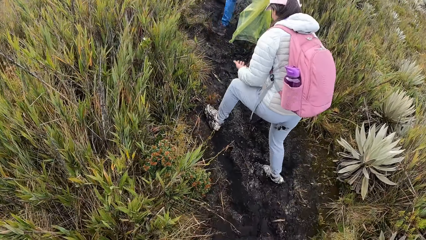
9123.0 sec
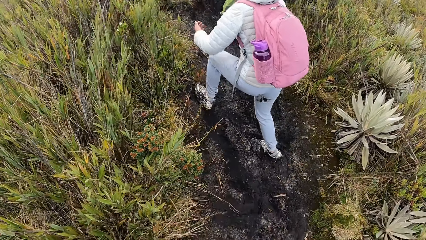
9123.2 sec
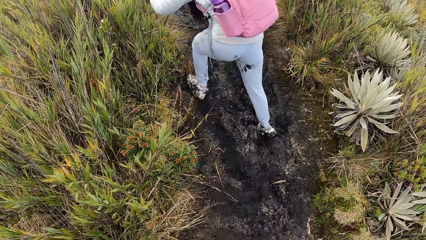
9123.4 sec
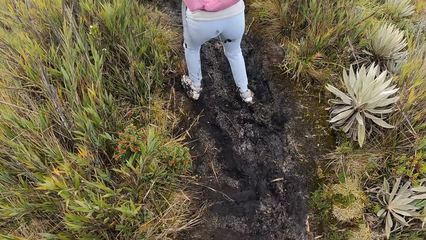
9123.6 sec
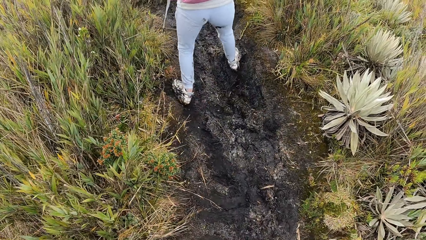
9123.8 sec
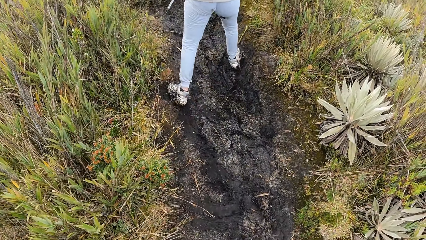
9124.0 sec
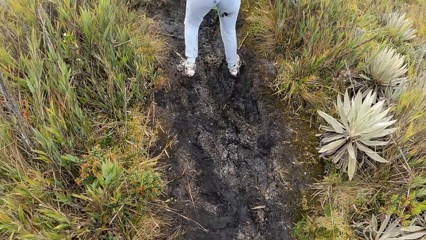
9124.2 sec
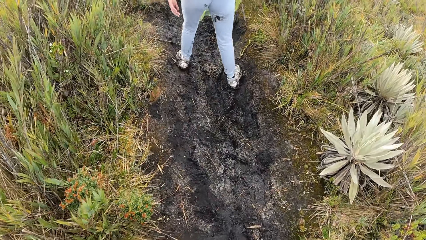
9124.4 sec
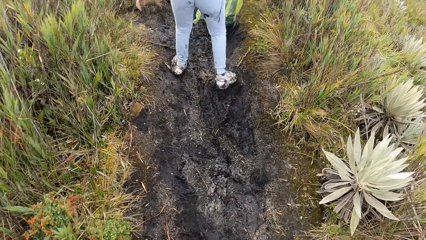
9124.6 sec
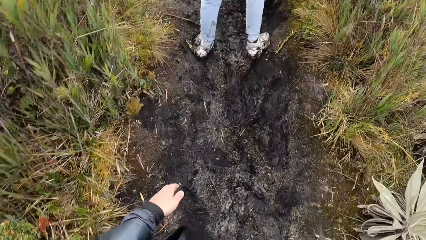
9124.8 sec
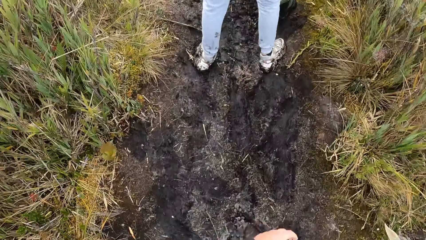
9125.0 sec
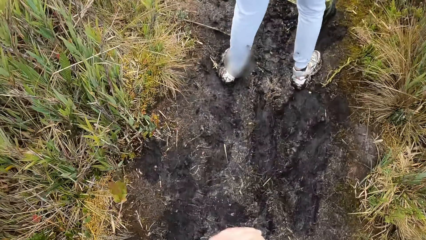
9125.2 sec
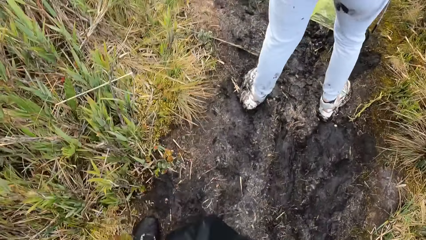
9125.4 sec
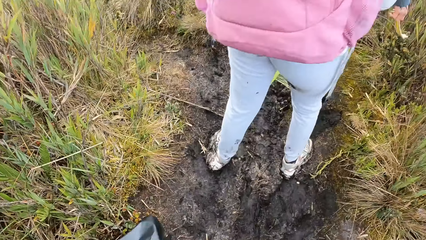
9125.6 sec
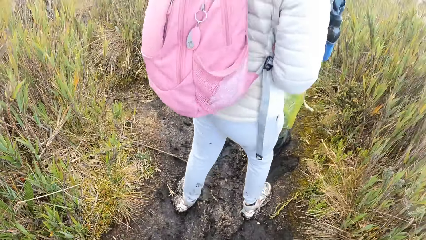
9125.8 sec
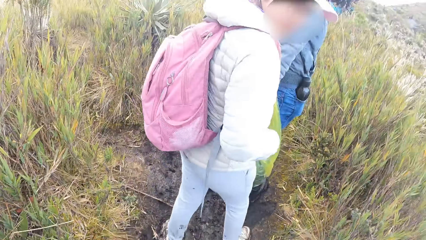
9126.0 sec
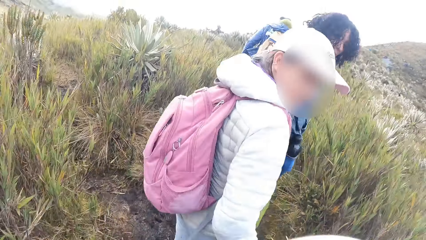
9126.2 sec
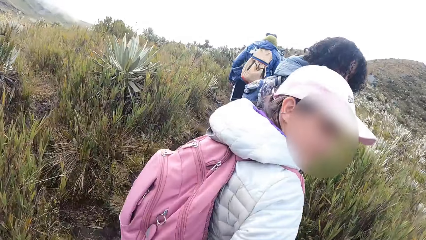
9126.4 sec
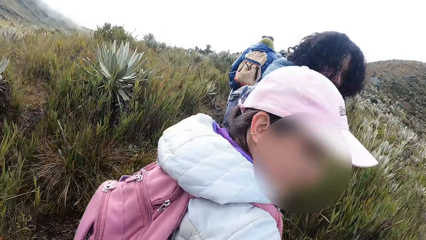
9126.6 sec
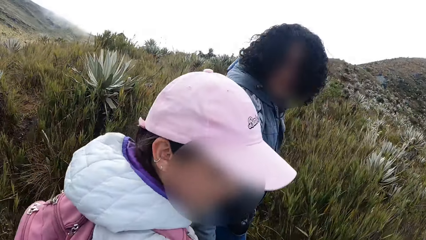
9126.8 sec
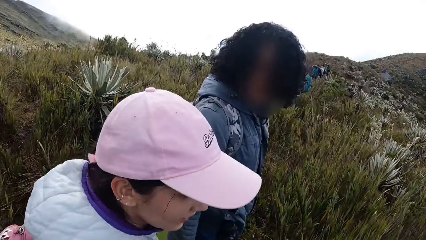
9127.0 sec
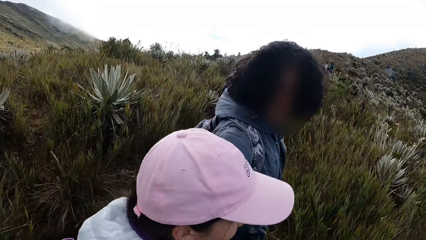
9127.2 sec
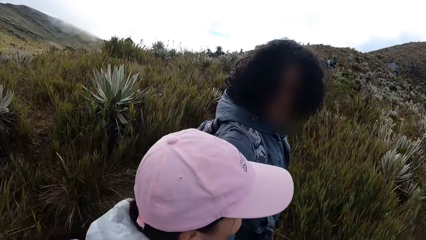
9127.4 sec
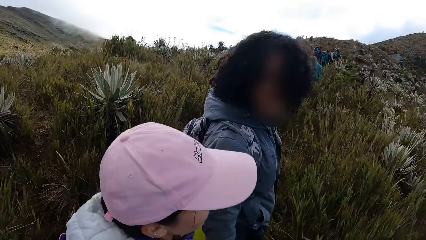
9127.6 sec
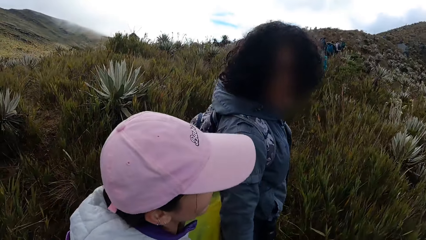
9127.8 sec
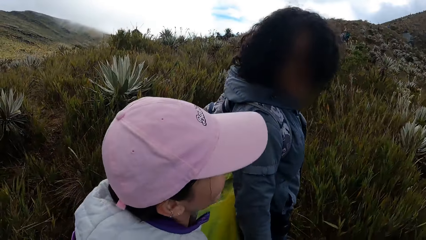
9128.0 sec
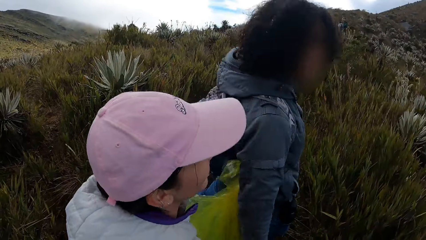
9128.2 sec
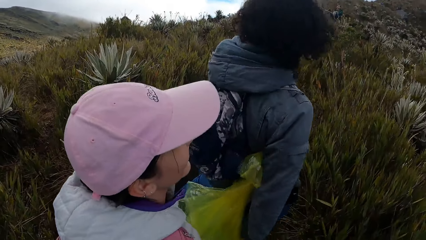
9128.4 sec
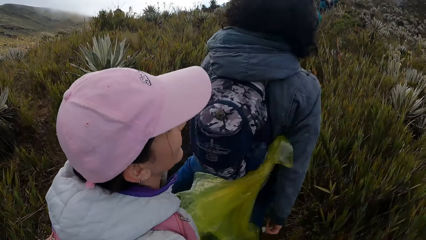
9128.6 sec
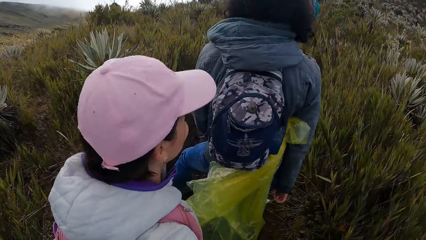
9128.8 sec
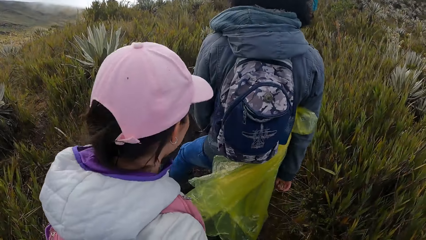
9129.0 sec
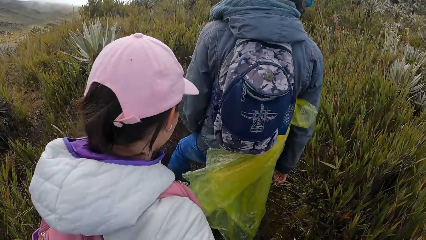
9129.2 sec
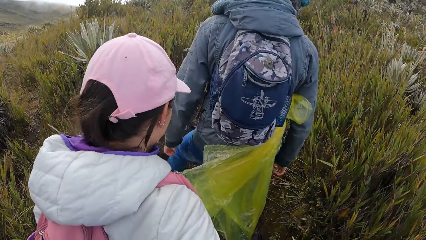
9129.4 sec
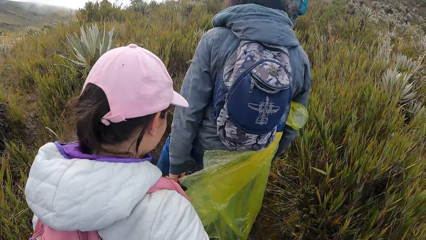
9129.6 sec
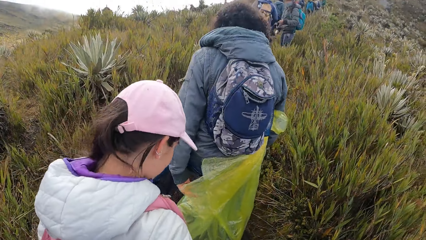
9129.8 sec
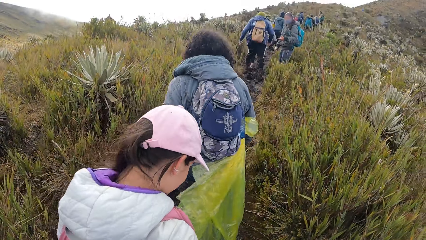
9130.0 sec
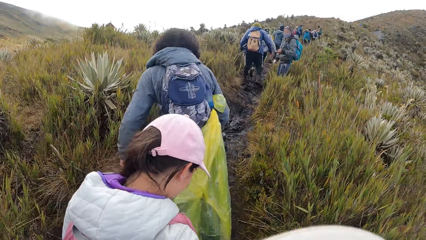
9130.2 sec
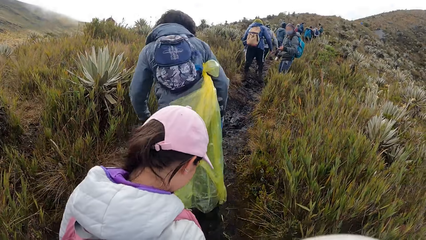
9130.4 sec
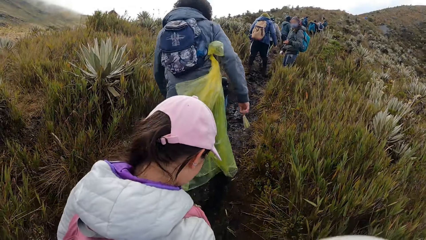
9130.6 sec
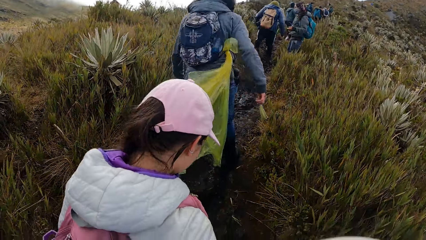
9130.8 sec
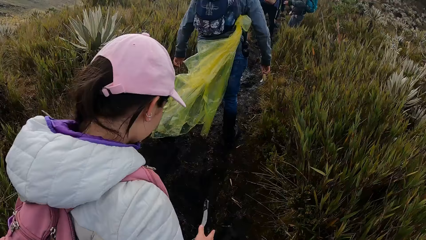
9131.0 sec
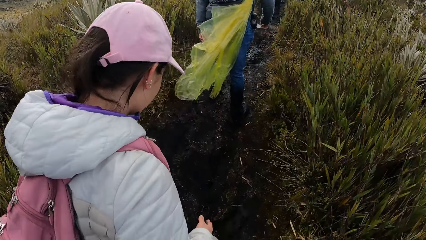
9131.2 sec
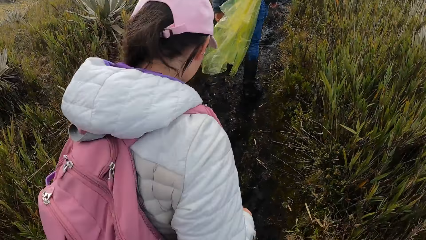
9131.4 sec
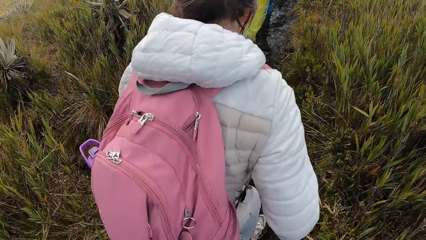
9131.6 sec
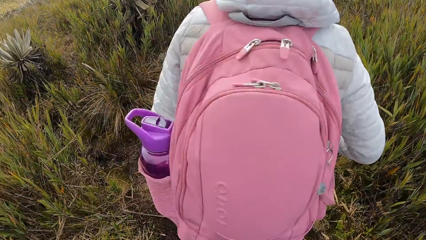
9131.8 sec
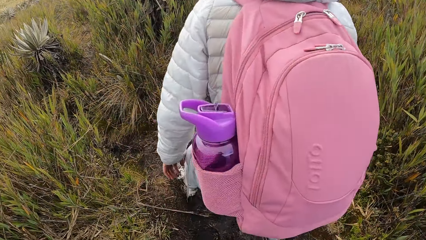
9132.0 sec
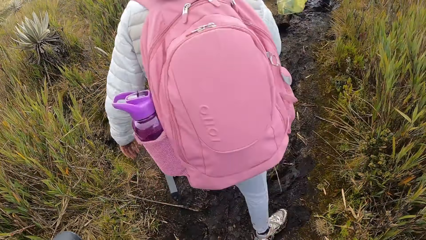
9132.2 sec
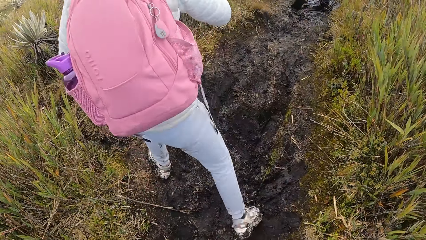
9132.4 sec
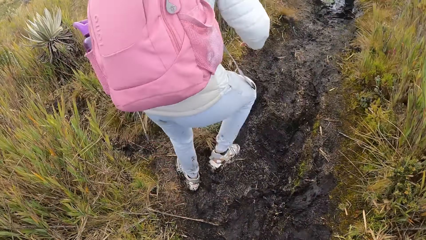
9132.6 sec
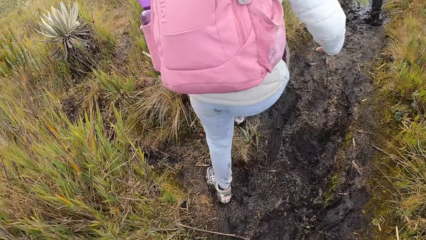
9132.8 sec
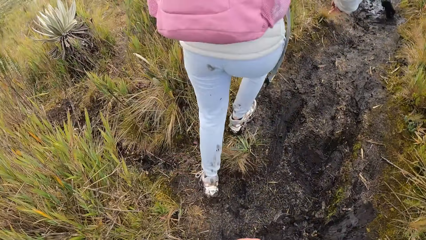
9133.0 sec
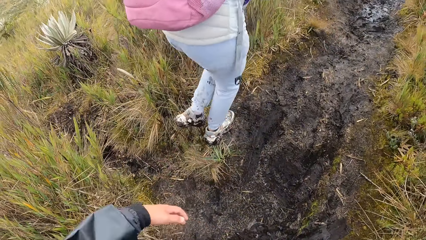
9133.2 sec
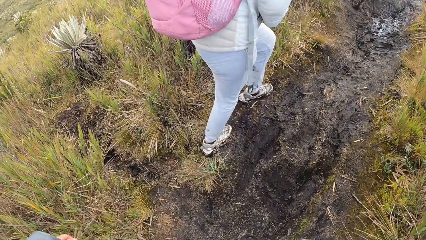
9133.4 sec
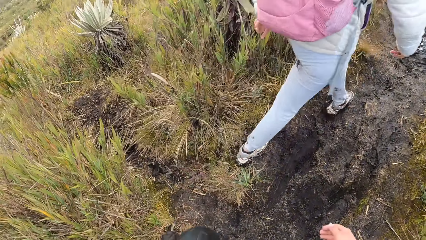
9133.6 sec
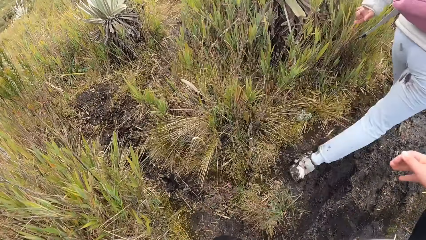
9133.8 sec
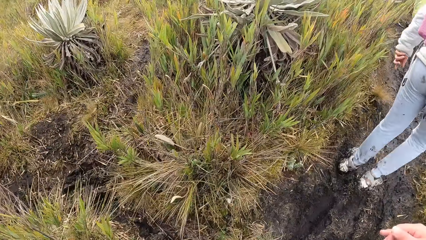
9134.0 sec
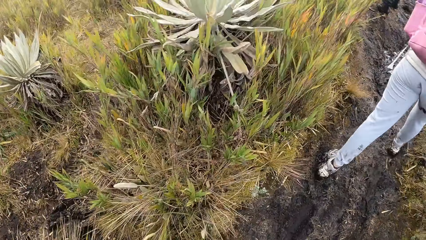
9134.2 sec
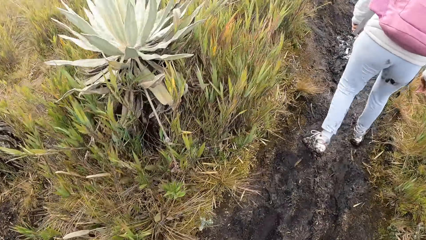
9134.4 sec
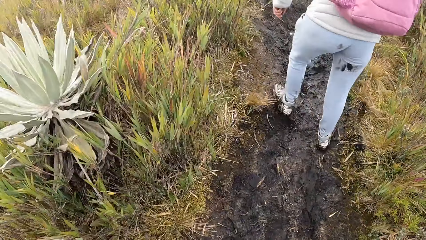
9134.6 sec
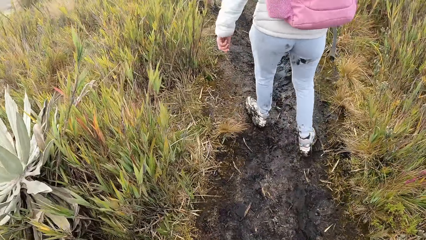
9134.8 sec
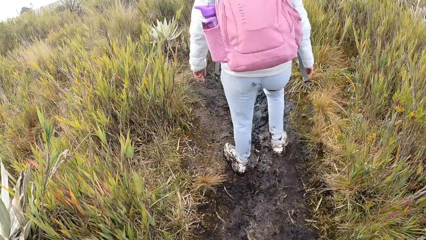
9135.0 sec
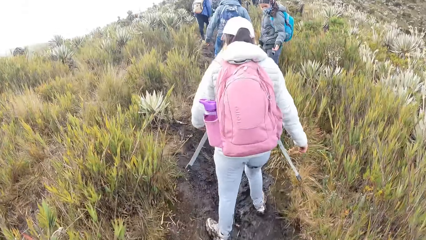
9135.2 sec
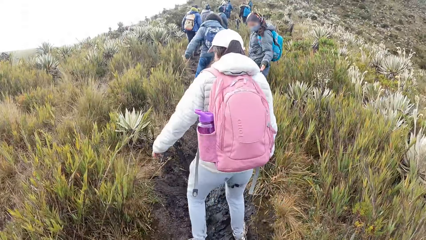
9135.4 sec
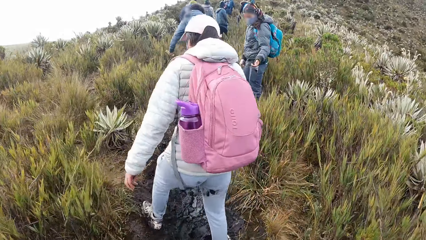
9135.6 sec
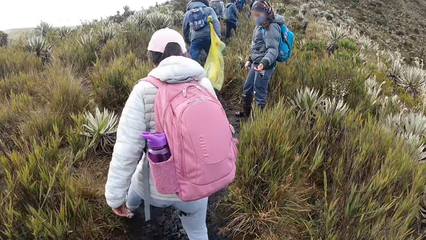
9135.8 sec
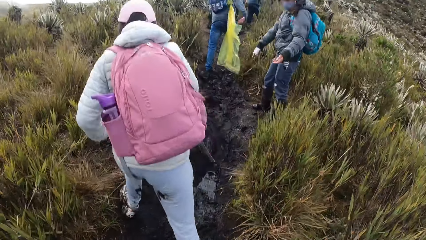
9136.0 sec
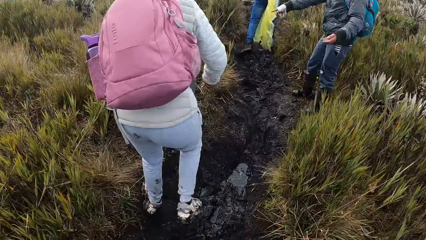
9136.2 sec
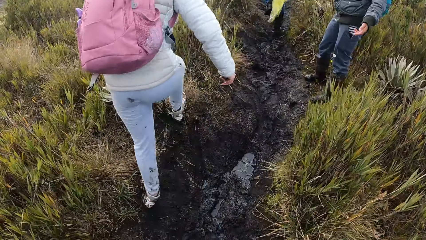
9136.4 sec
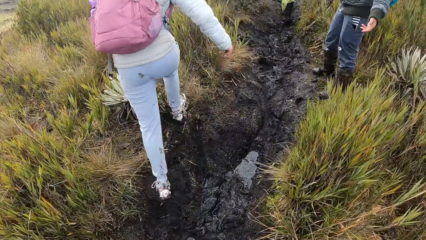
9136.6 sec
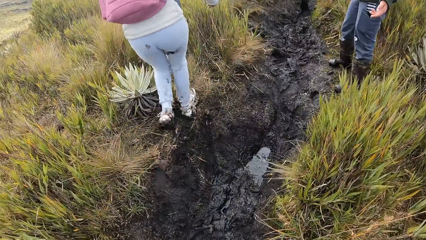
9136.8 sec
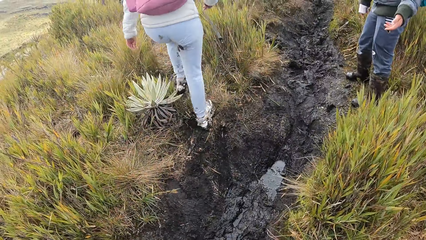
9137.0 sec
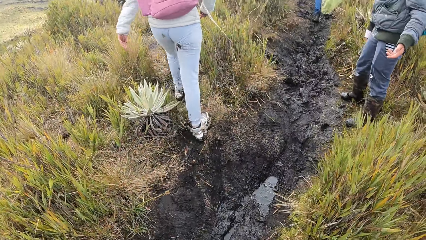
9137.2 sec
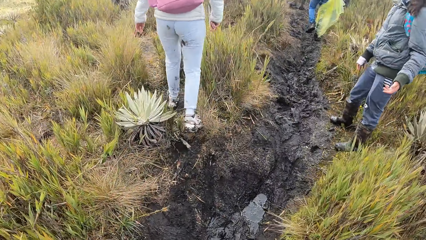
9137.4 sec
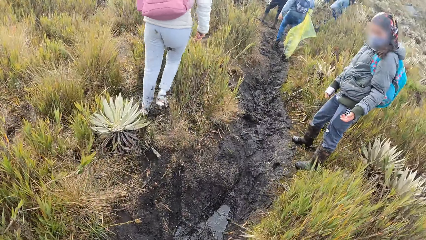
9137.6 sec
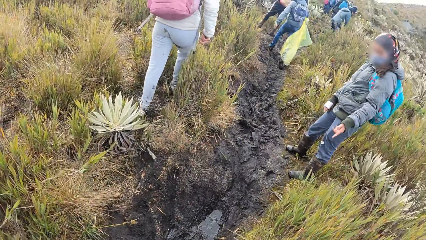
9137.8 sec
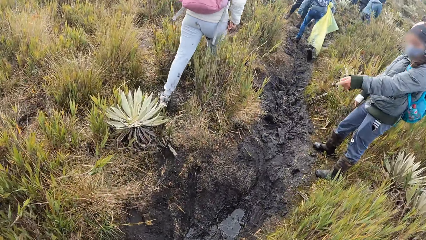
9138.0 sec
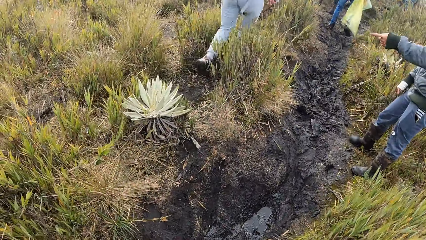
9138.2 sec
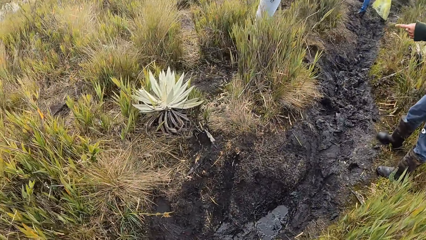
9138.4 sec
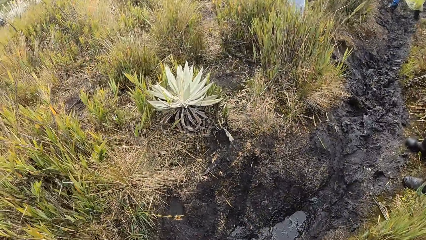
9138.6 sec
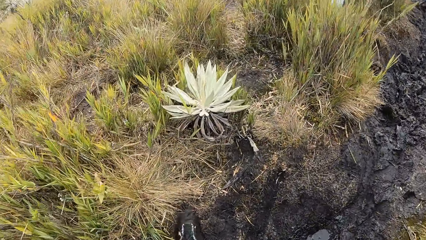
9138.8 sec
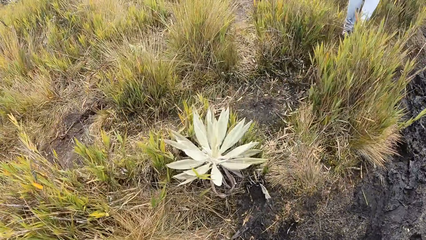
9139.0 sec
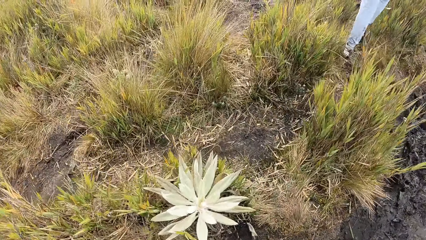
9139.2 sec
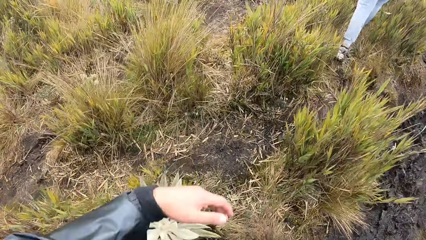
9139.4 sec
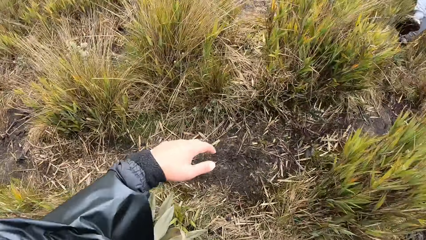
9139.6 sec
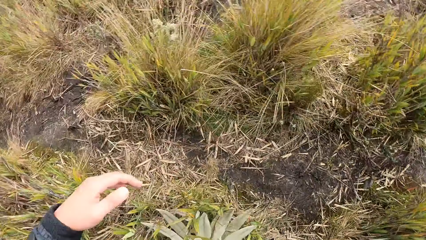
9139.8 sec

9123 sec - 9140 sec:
The lady walks in the field. The camera wearer interacts with the lady and a man. They walk around in the field. The lady looks back in the field. A person looks back in the field and walks in the field. The lady walks around in the field. The camera wearer walks around in the field. The lady walks around in the field. Another man interacts with the camera wearer. The camera wearer walks around in the field. The other man directs with his left hand in the field.
